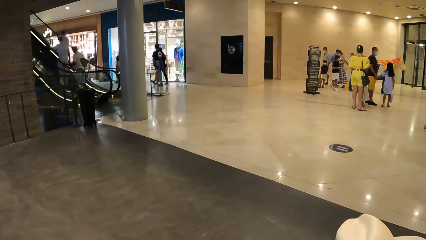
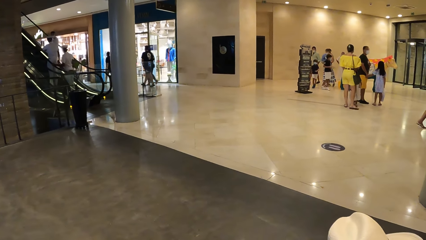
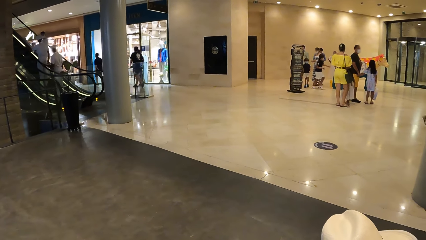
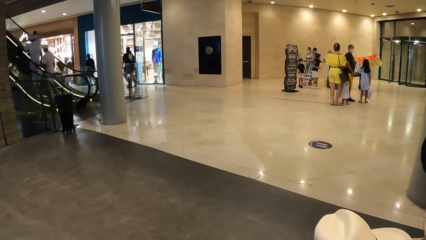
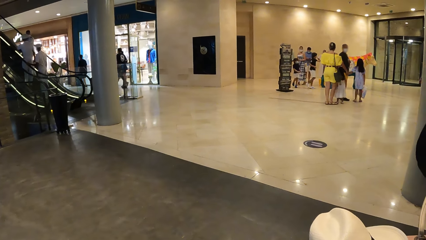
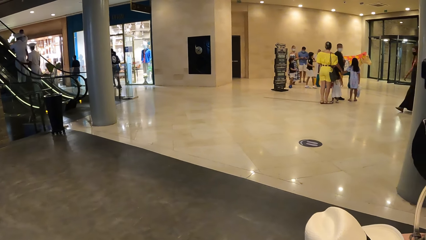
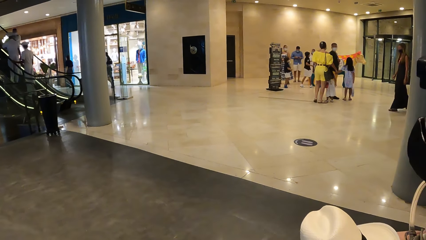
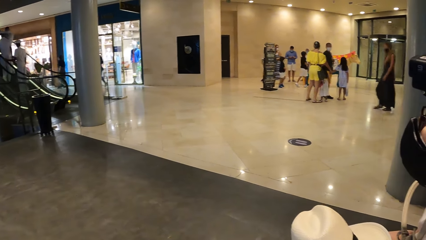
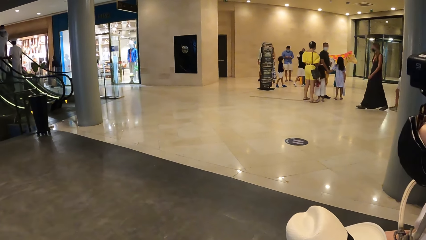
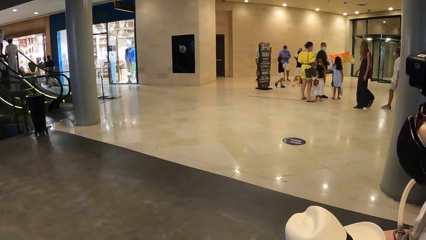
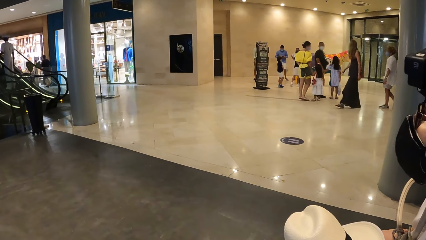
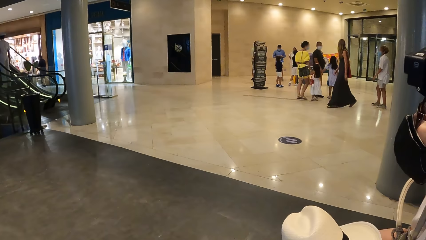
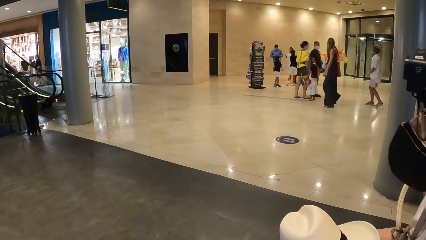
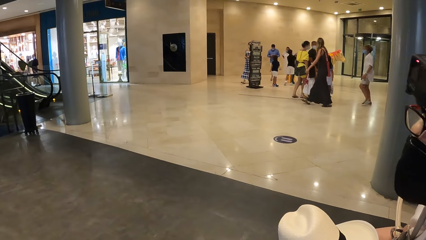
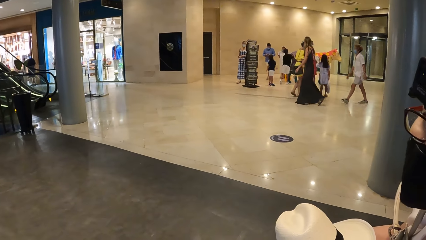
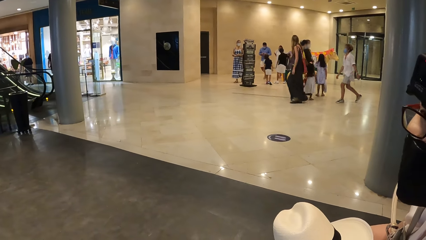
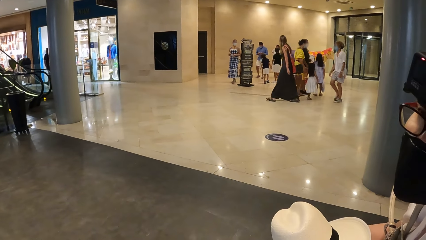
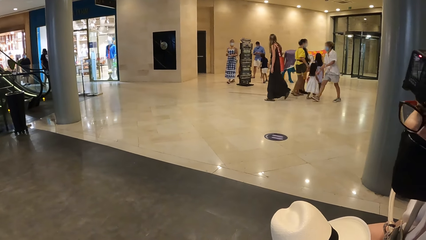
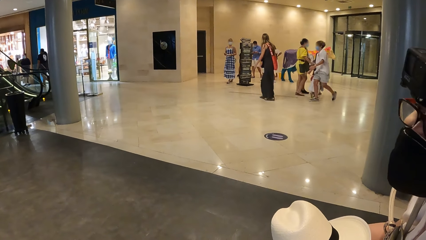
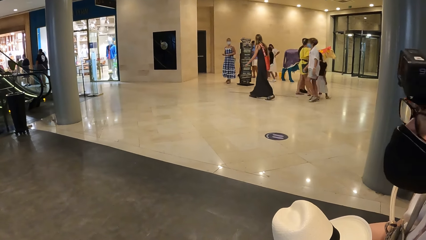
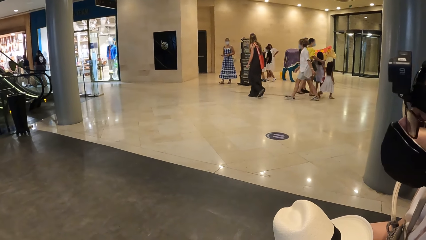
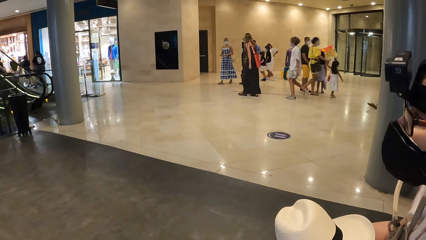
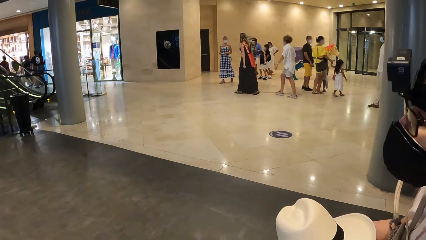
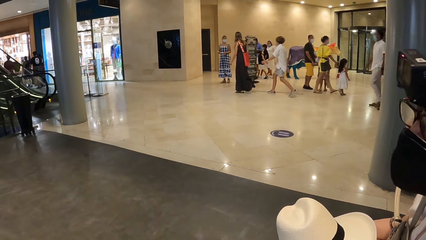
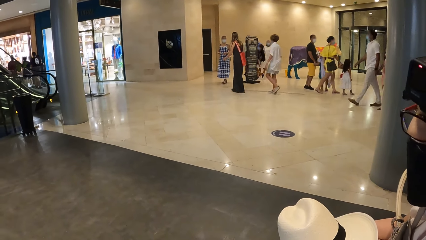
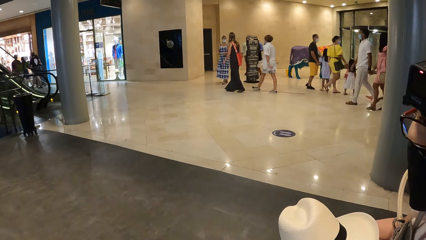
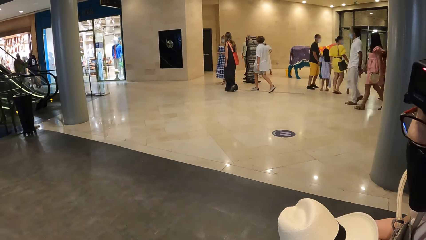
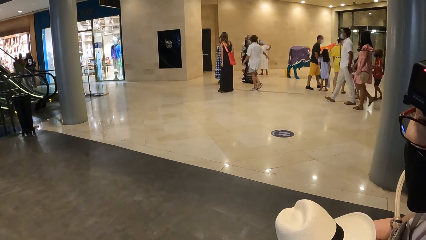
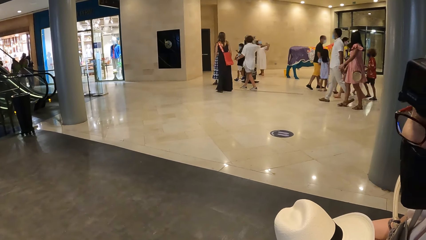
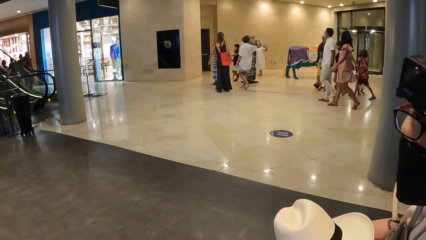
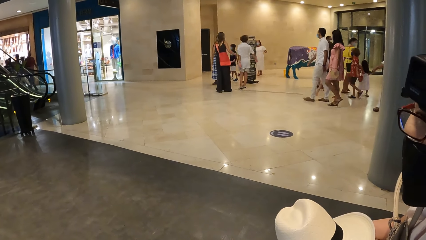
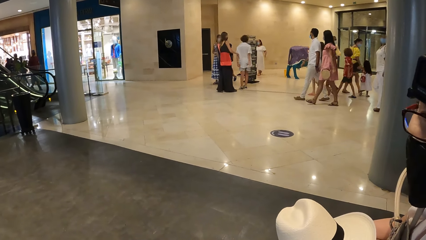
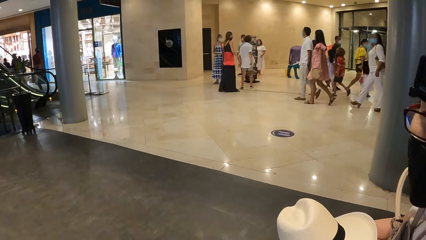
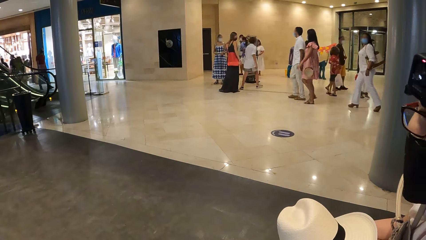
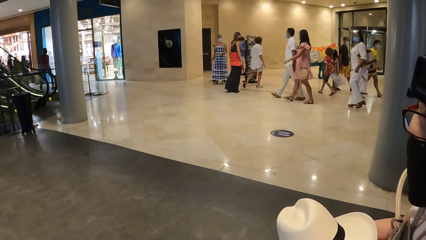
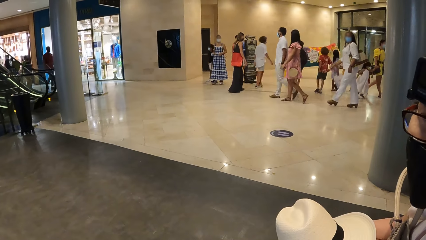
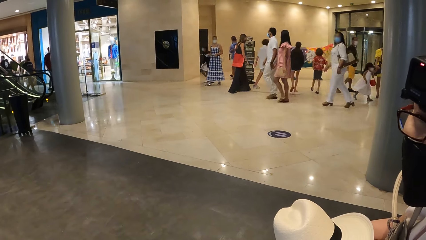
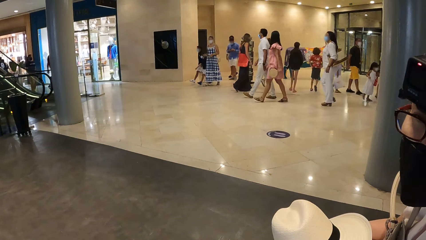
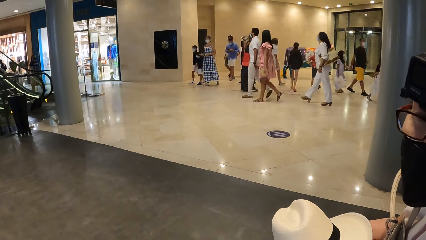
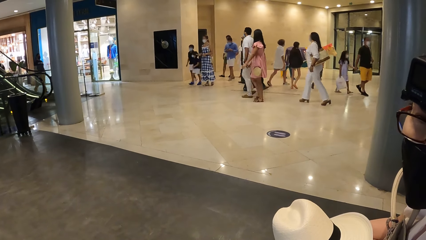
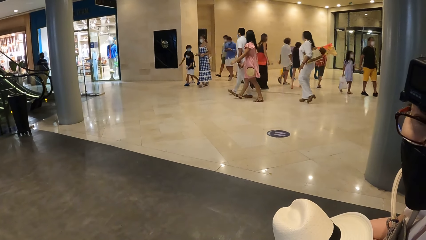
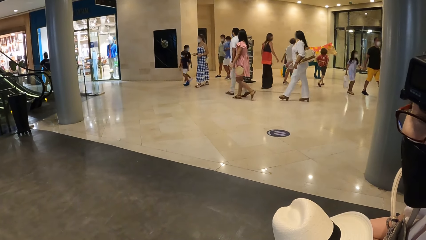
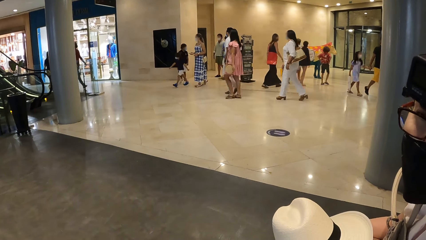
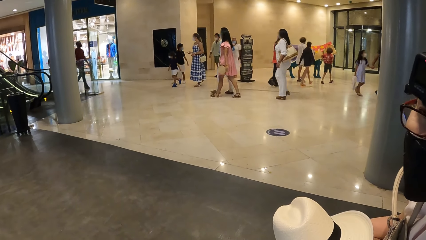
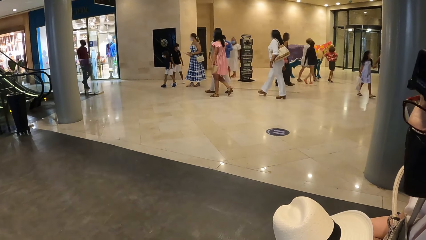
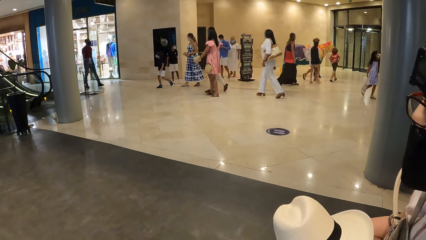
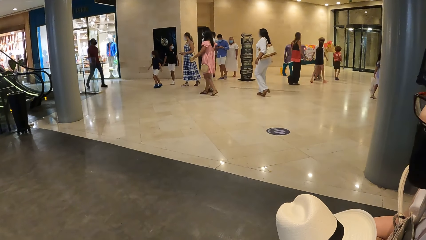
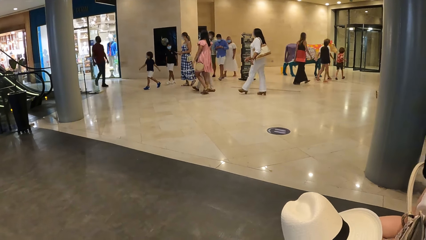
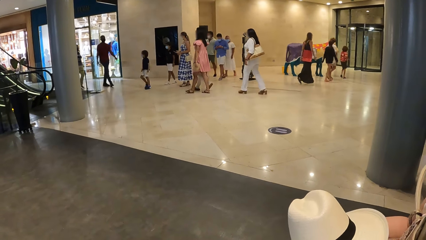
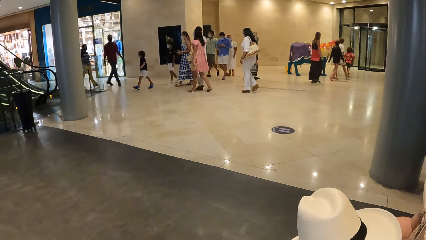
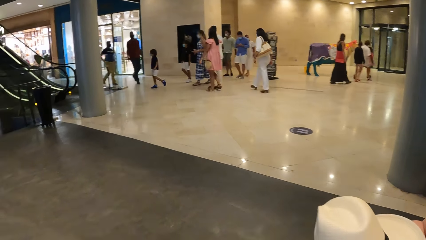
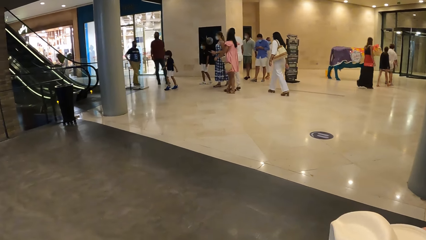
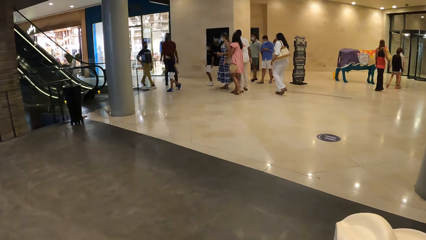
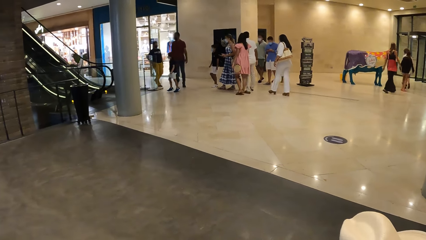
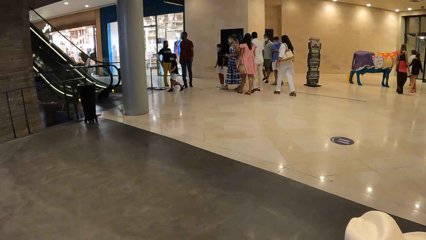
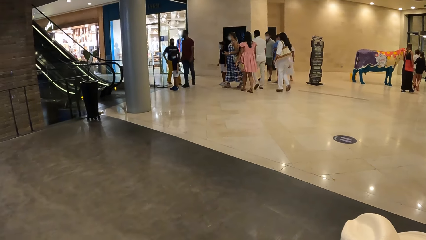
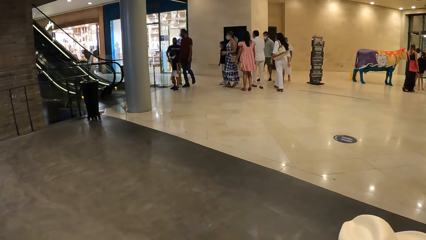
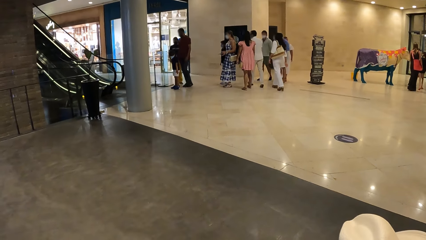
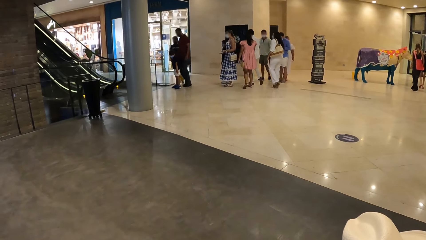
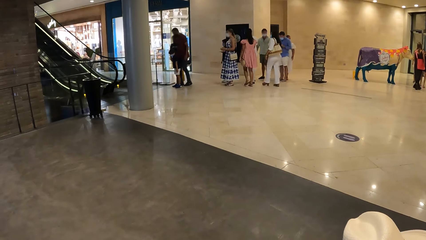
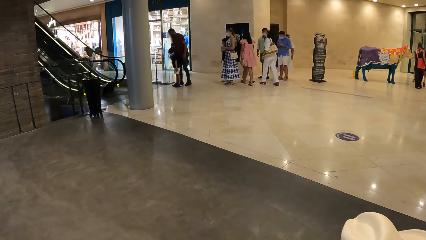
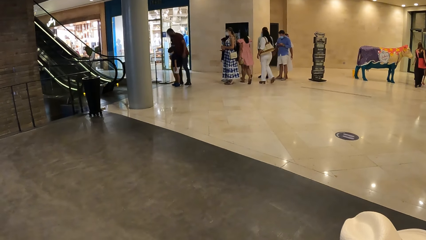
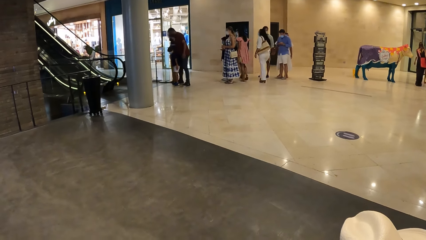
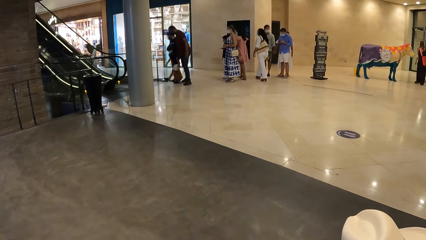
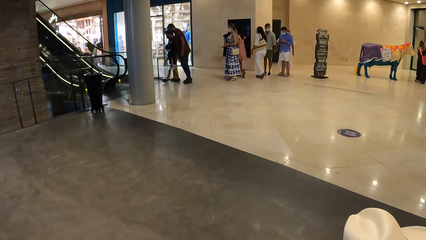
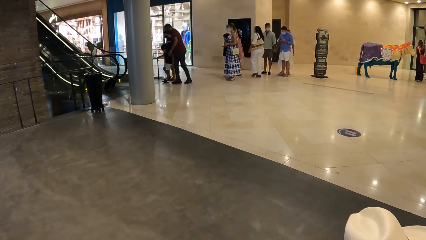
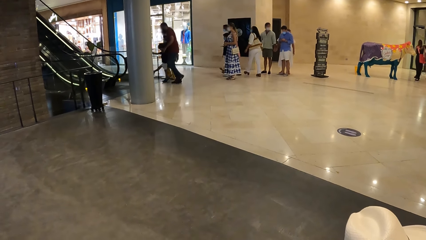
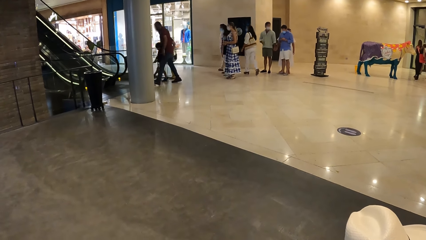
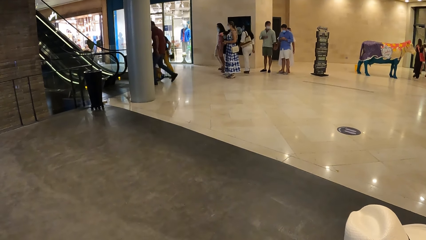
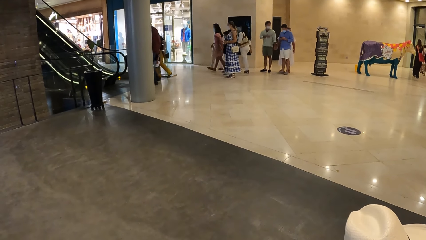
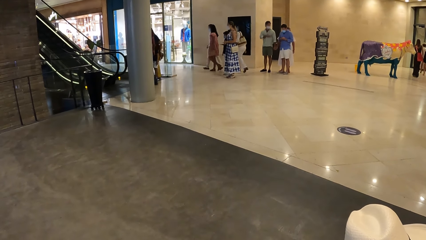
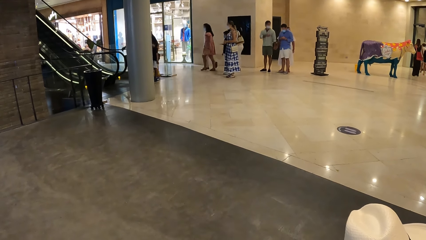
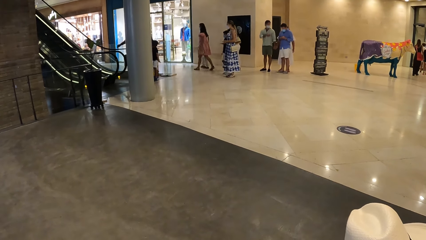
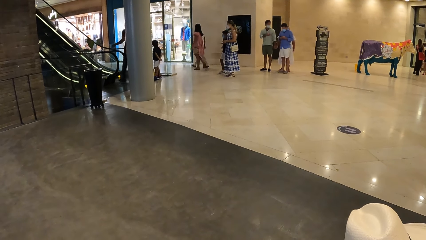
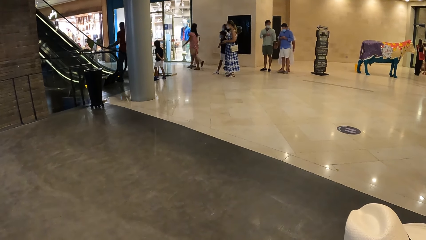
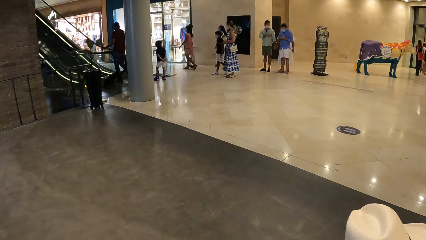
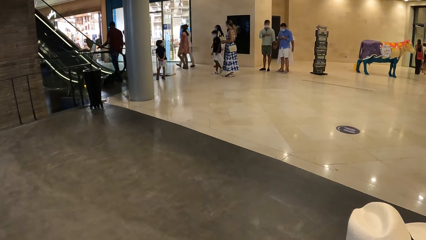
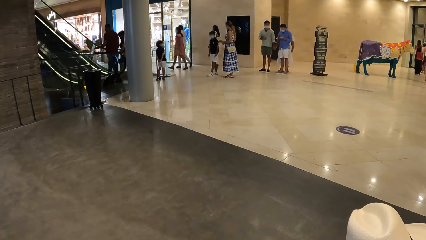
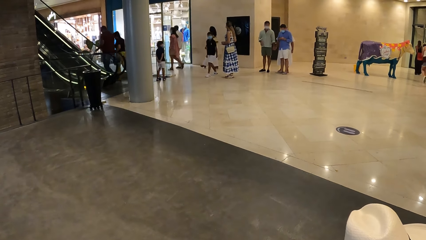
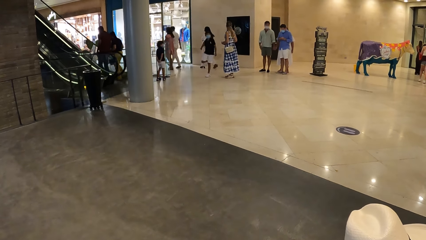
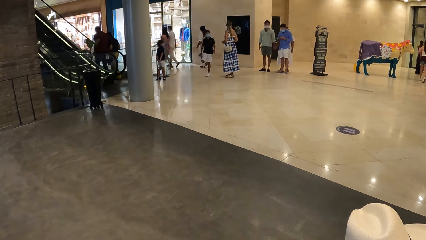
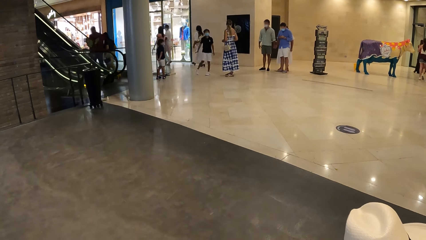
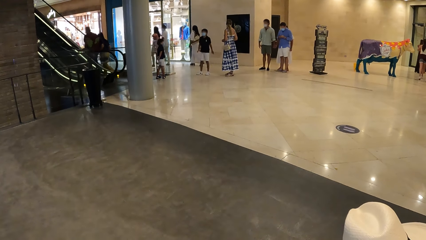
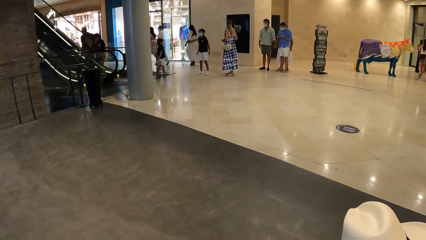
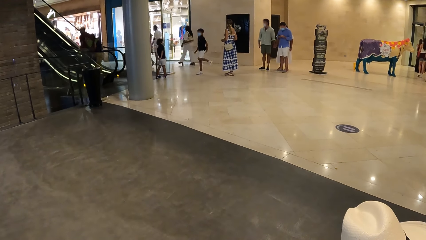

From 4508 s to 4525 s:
A woman moves a hat and turns a head. The woman converses with the camera wearer, turns a head and moves a head. The camera wearer looks around.
